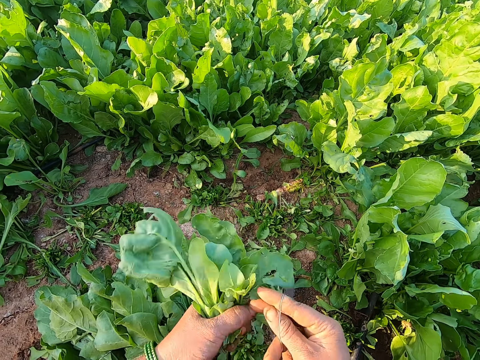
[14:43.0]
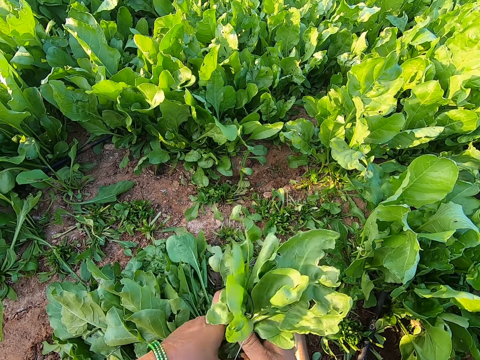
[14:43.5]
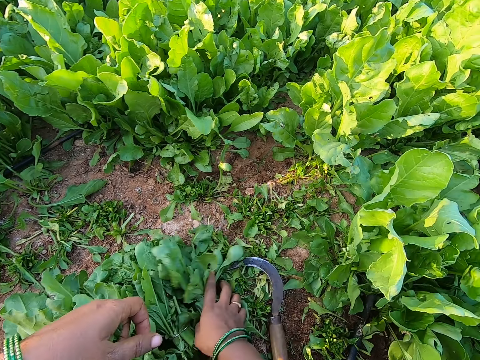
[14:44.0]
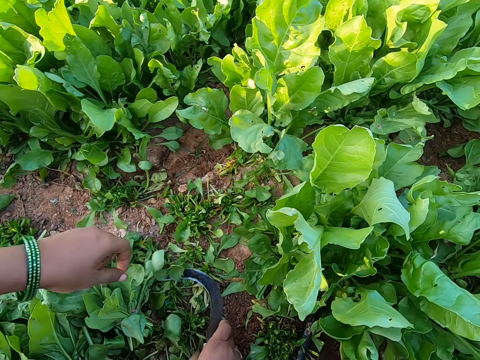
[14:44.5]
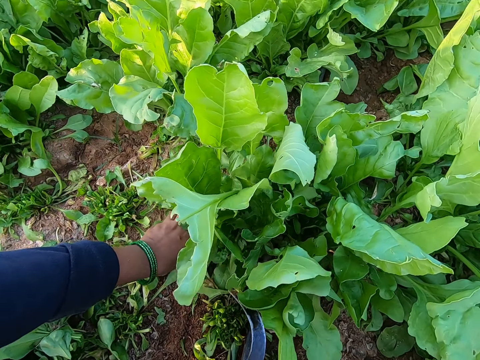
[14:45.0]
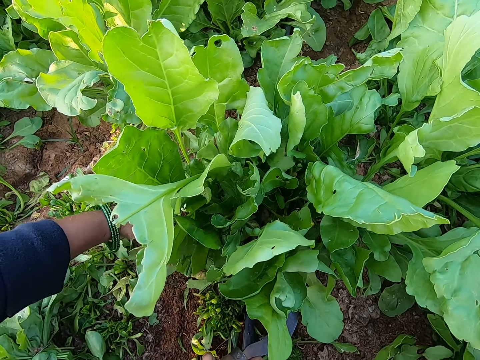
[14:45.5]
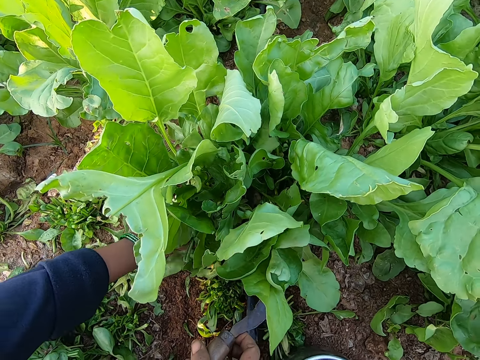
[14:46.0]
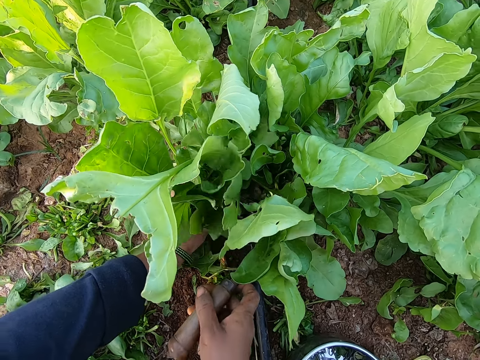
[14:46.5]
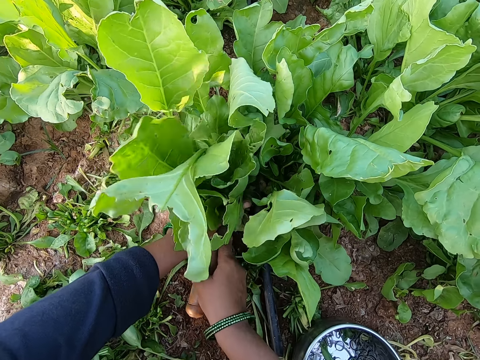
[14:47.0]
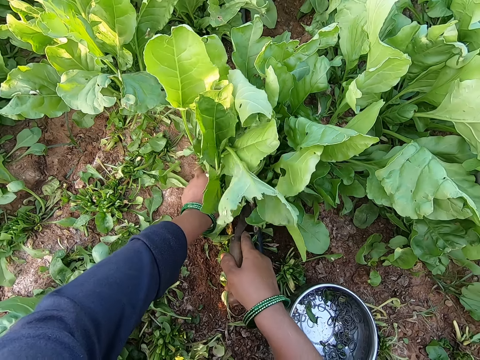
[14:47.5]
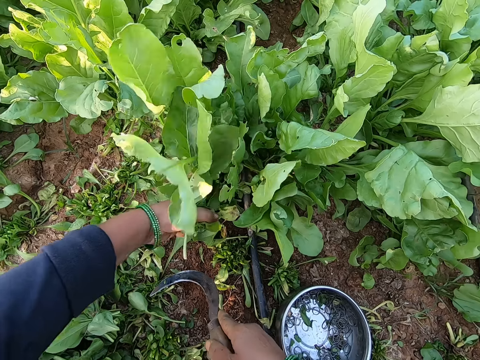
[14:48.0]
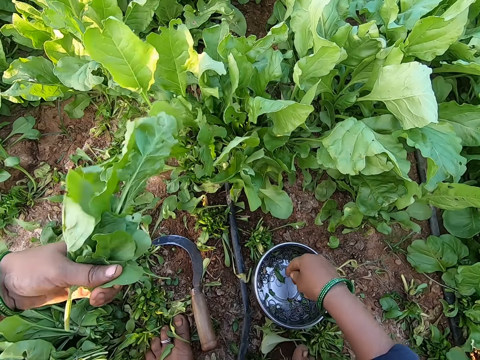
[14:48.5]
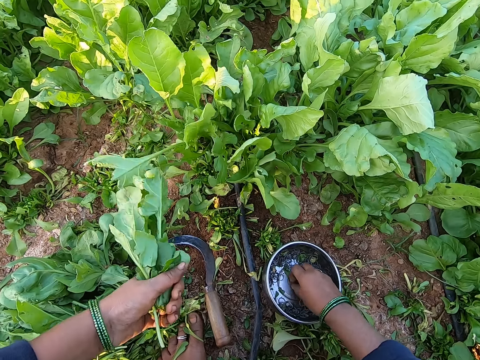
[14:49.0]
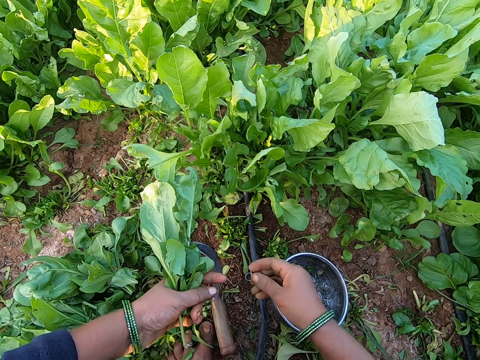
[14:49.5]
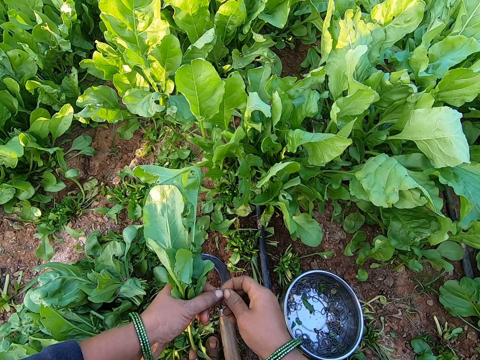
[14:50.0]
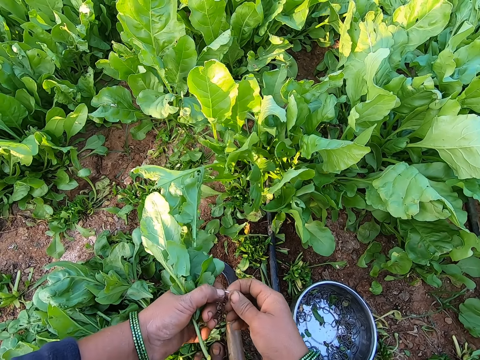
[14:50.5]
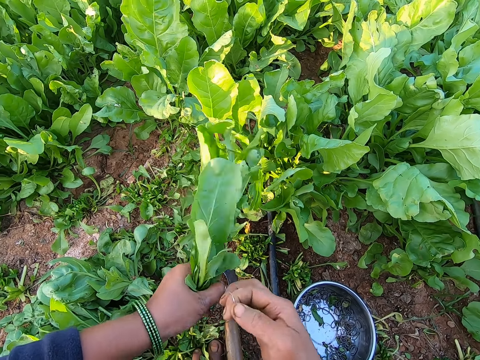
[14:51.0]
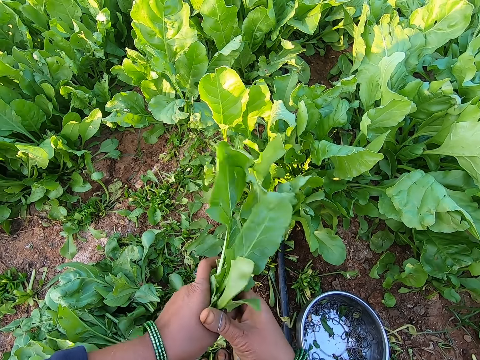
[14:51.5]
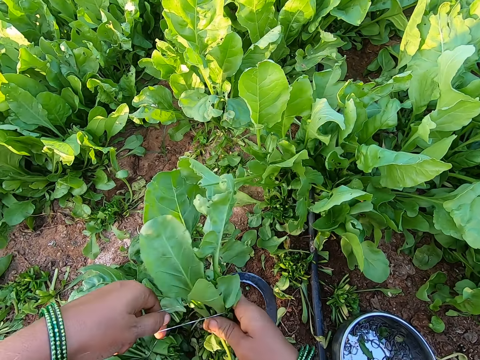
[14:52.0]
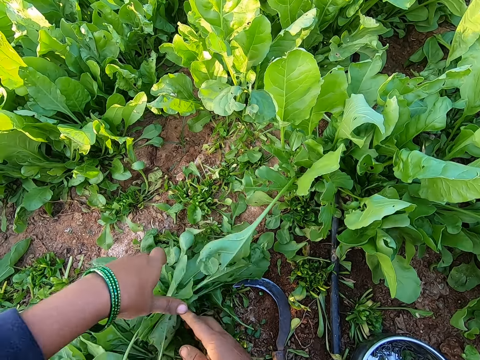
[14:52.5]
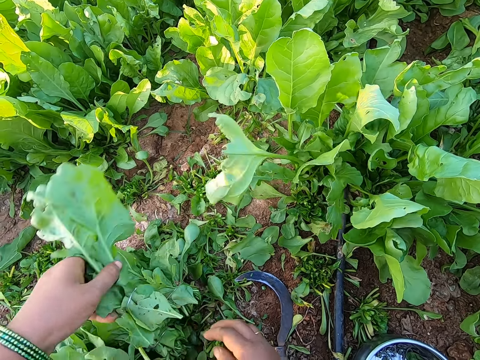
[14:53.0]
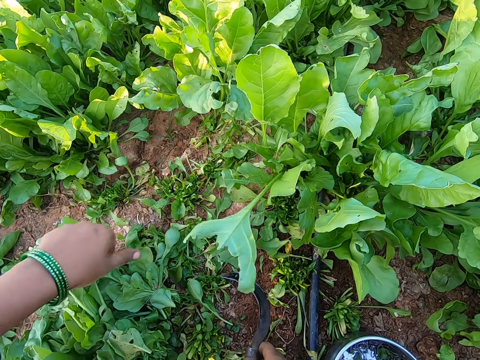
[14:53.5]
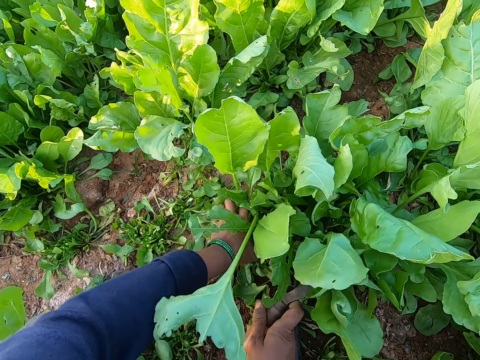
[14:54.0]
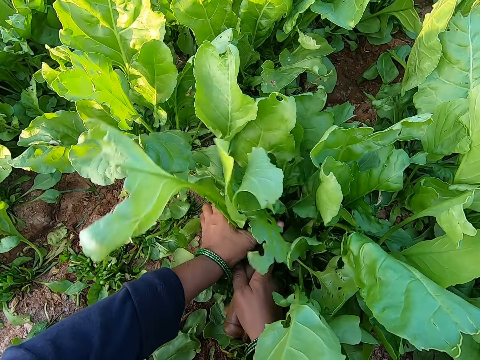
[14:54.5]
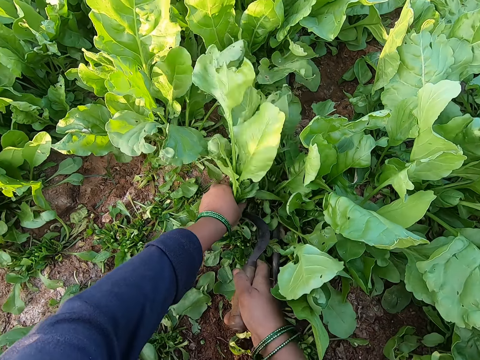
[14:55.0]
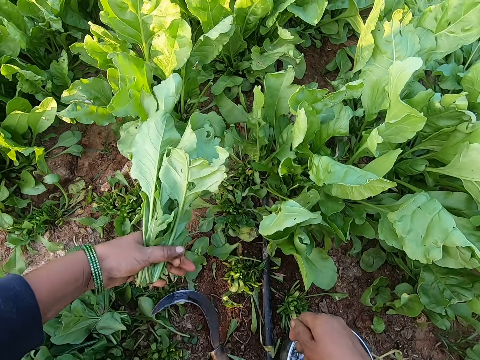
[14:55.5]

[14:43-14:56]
The camera wearer wraps the plant in her left hand with the rubber band in her right hand. She adjusts the band. She drops the plant in her left hand on the ground. She picks up the sickle on the ground with her right hand. She grabs a plant with her left hand. She cuts the spinach plant with the sickle in her right hand. She drops the sickle in her right hand. She picks up a rubber band in the container on the ground with her right hand. She extends the rubber band with both hands. She adjusts the band. She wraps the plant in her left hand with the rubber band in her right hand. She drops the plant in her left hand. She picks up the plant on the ground in her left hand. She drops the plant in her left hand on the ground. She grabs a plant with her left hand. She cuts the spinach plant with the sickle in her right hand. She drops the sickle in her right hand.

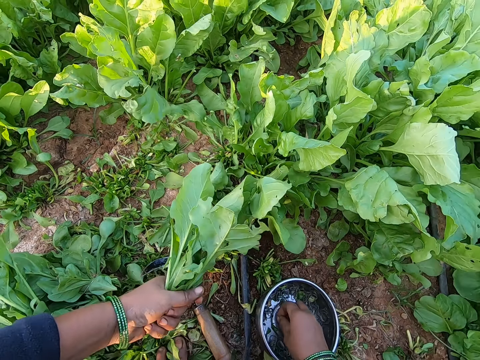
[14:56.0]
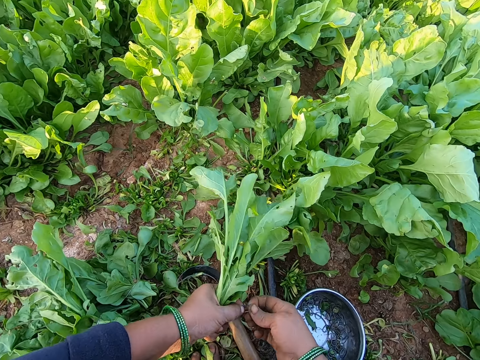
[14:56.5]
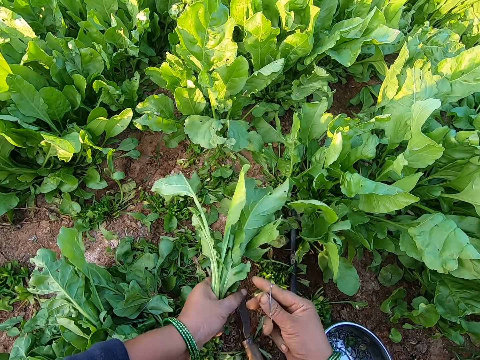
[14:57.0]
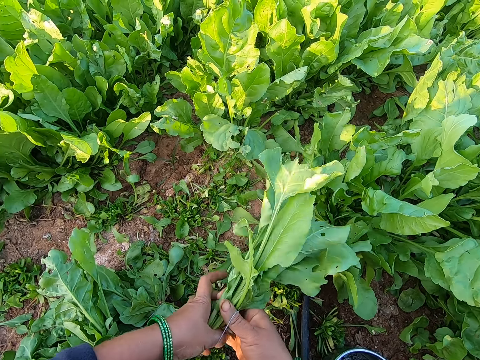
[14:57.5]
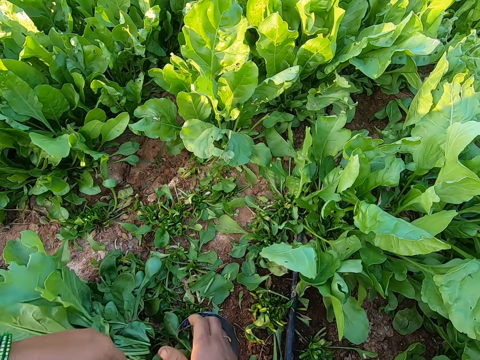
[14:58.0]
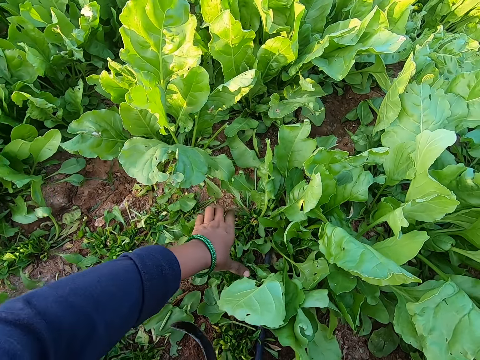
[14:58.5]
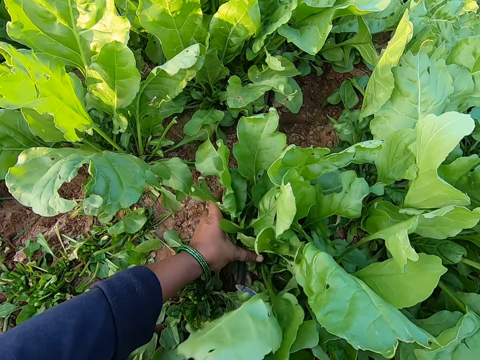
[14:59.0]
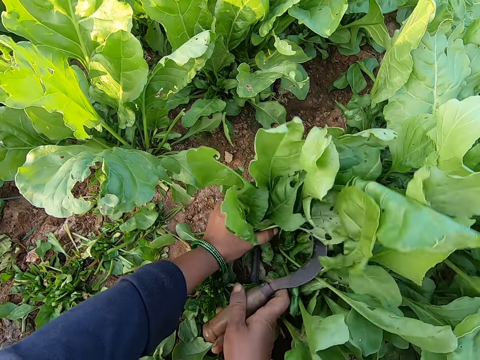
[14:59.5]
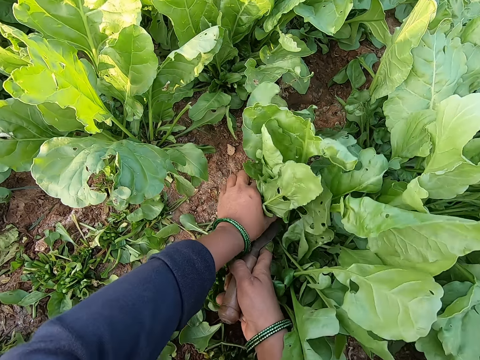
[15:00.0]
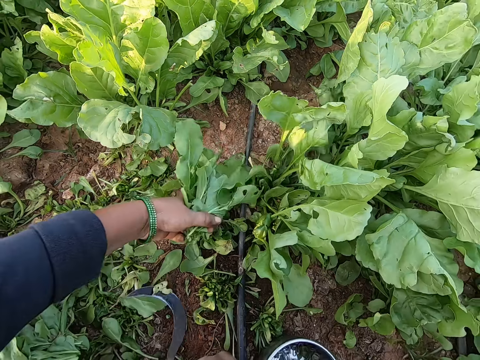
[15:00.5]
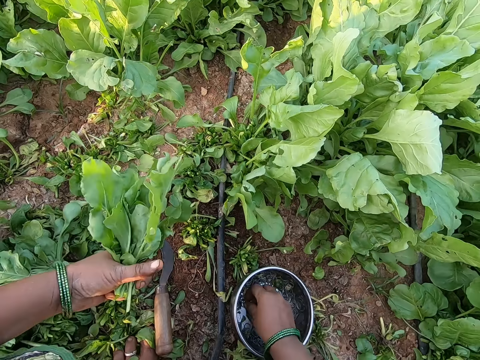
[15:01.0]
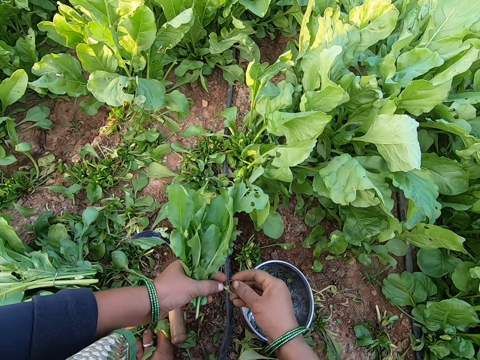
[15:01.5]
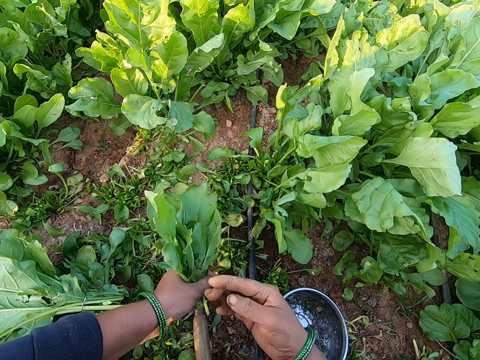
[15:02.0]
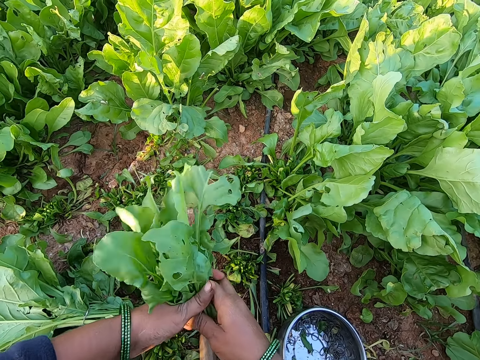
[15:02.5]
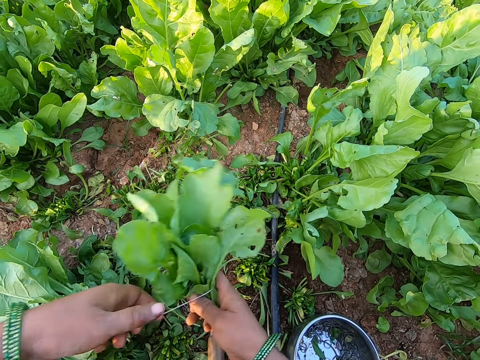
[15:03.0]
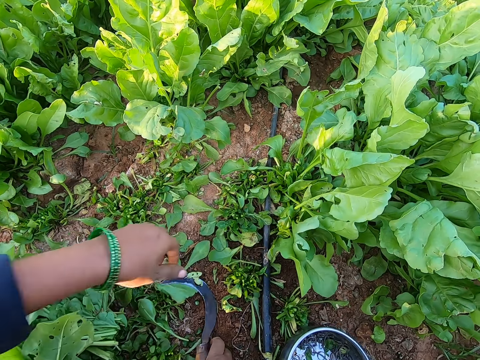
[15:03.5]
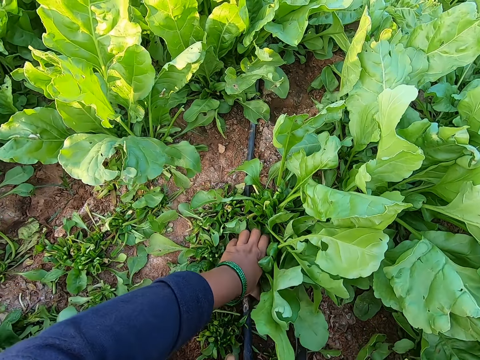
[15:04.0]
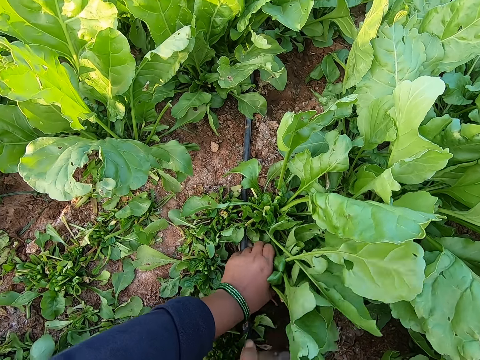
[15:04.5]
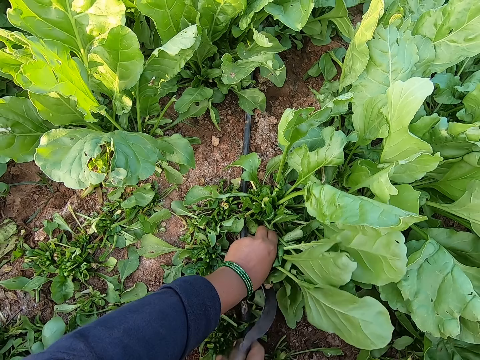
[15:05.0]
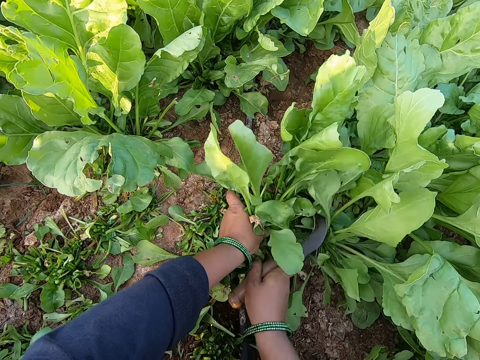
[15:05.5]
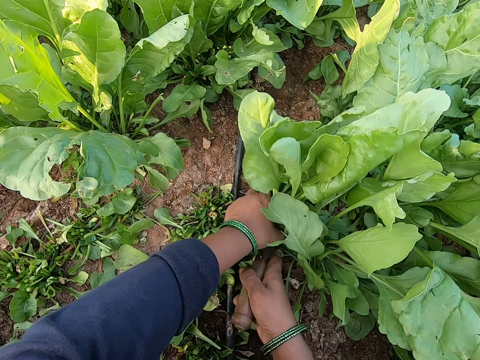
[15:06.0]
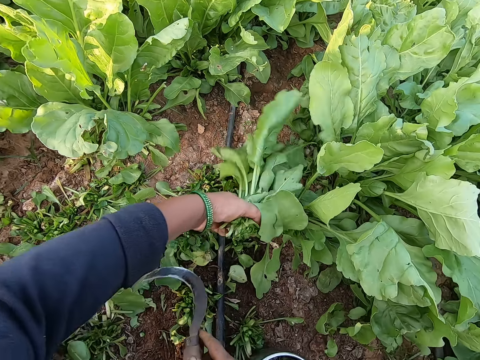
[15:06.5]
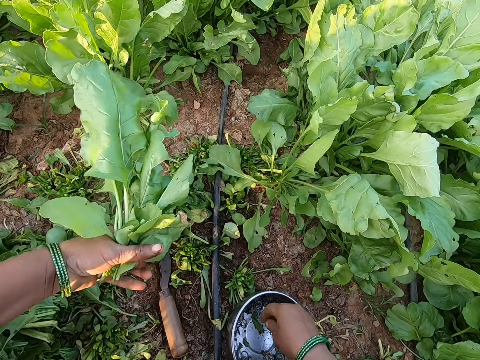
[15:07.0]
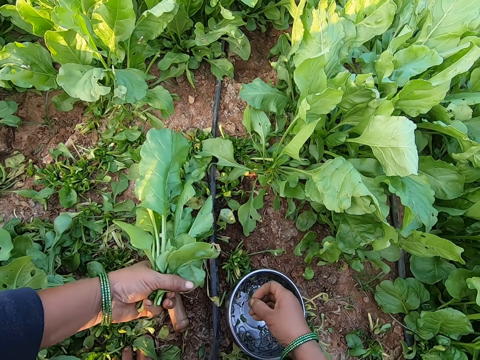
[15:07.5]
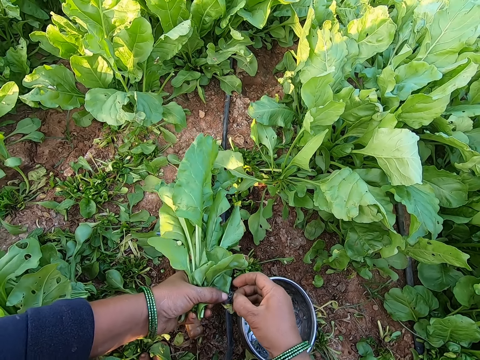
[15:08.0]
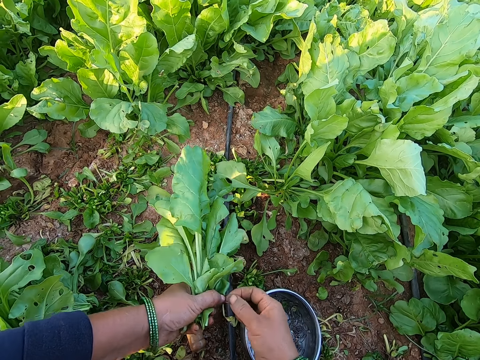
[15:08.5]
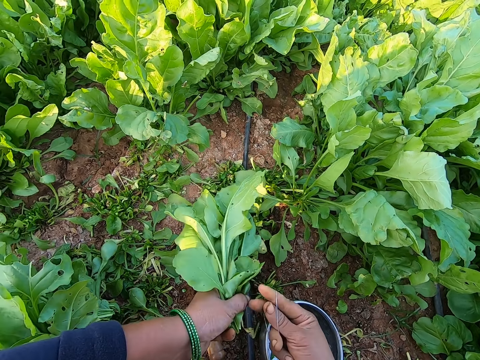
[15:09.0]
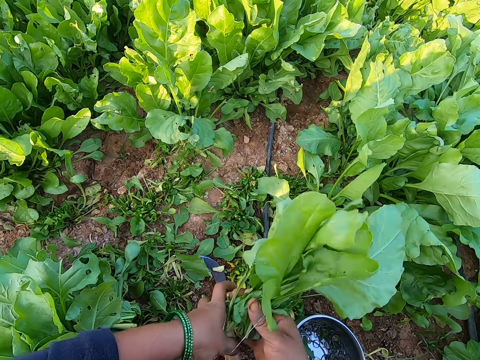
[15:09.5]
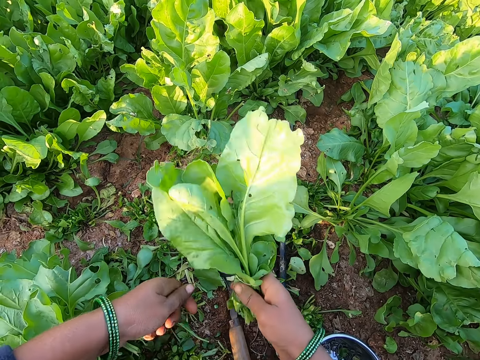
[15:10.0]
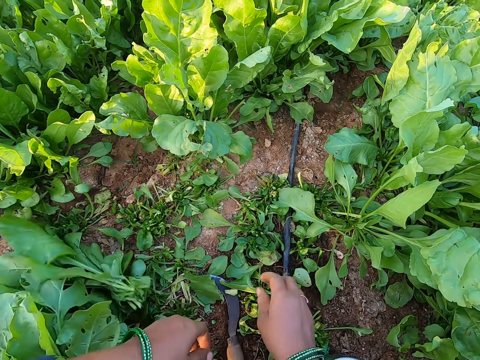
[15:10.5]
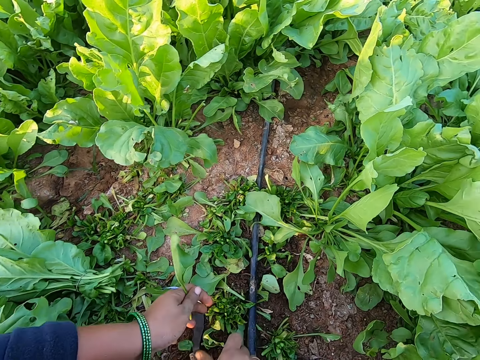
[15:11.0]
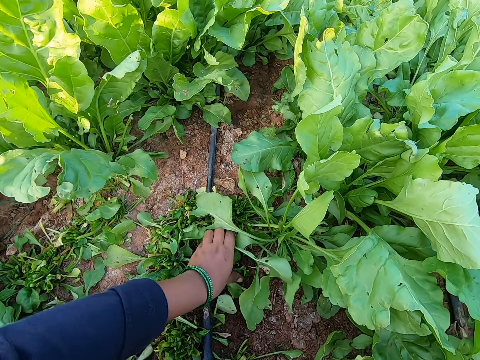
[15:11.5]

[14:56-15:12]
The camera wearer picks up a rubber band in the container on the ground with her right hand. She adjusts the band. She extends the rubber band with both hands. She wraps the plant in her left hand with the rubber band in her right hand. She drops the plant in her right hand. She grabs a plant with her left hand. She picks up the sickle on the ground with her right hand. She holds a bunch of spinach. She cuts the spinach plant with the sickle in her right hand. She drops the sickle in her right hand. She picks up a rubber band in the container on the ground with her right hand. She extends the rubber band with both hands. She adjusts the band. She wraps the plant in her left hand with the rubber band in her right hand. She drops the plant in her left hand. She picks up the sickle on the ground with her right hand. She grabs a plant with her left hand. She holds a bunch of spinach. She cuts the spinach plant with the sickle in her right hand. She drops the sickle in her right hand. She picks up a rubber band in the container on the ground with her right hand. She extends the rubber band with both hands. She adjusts the band. She wraps the plant in her left hand with the rubber band in her right hand. She drops the plant in her right hand on the ground. She picks up a plant on the ground with her right hand. She passes the plant in her right hand to her left hand.
